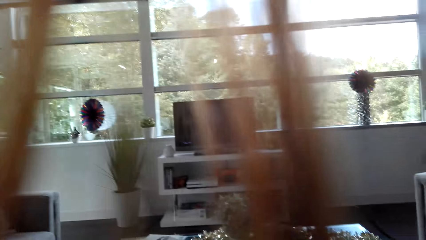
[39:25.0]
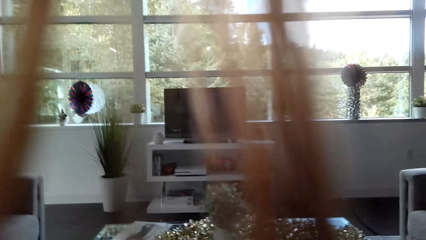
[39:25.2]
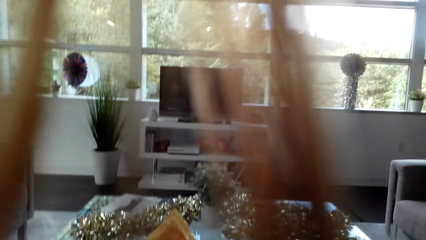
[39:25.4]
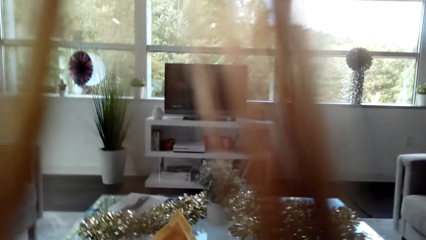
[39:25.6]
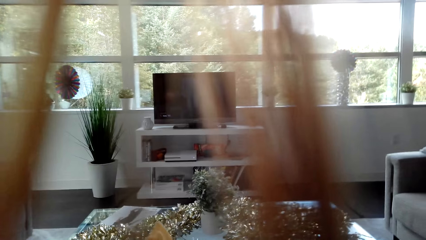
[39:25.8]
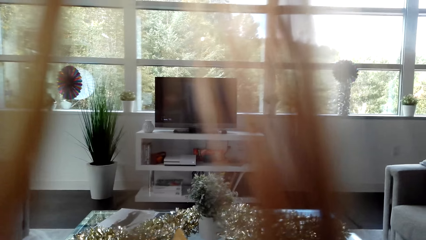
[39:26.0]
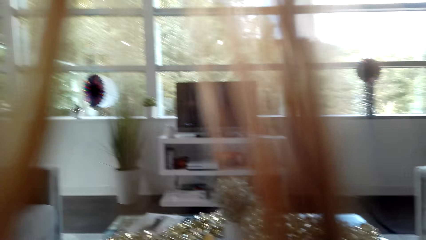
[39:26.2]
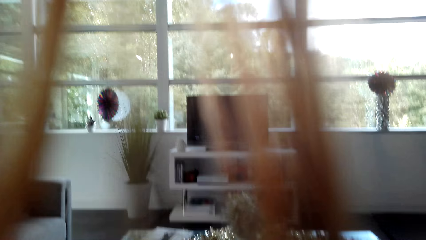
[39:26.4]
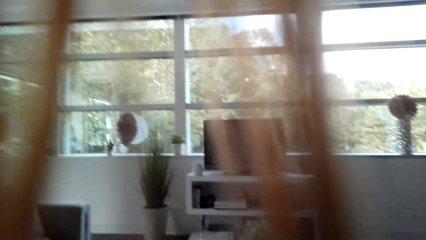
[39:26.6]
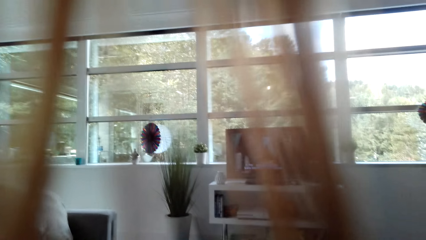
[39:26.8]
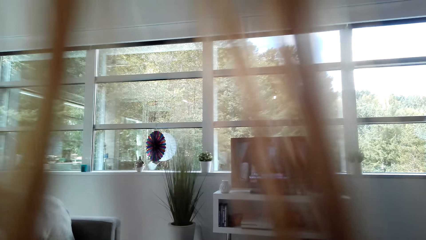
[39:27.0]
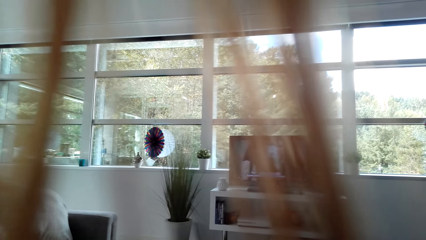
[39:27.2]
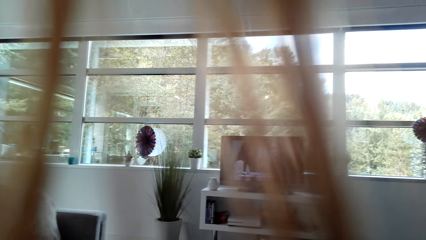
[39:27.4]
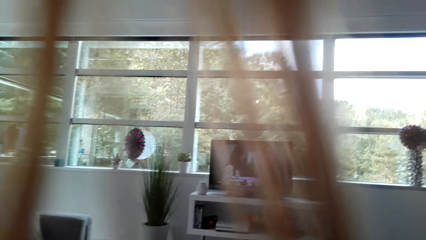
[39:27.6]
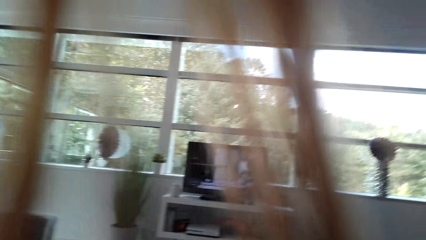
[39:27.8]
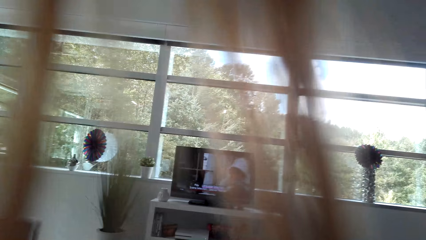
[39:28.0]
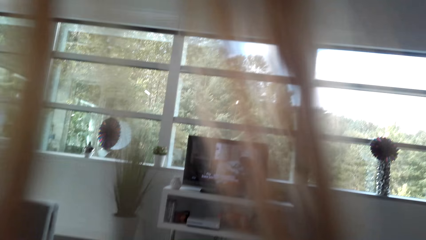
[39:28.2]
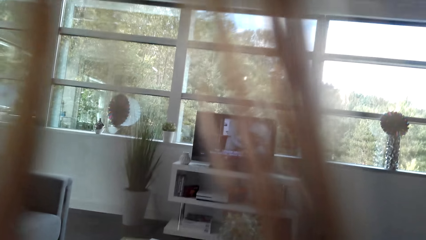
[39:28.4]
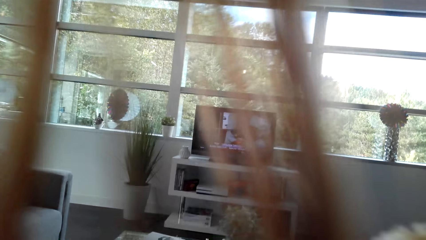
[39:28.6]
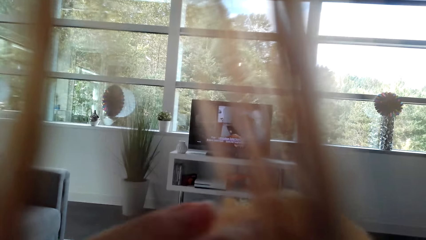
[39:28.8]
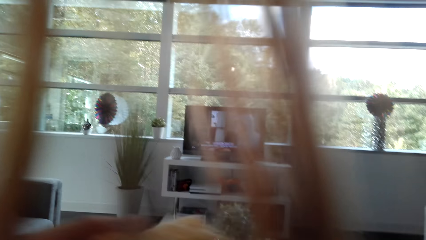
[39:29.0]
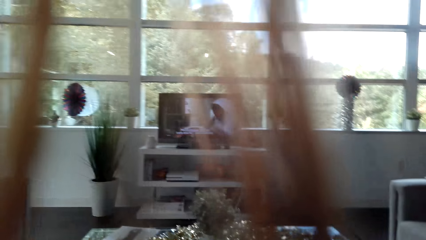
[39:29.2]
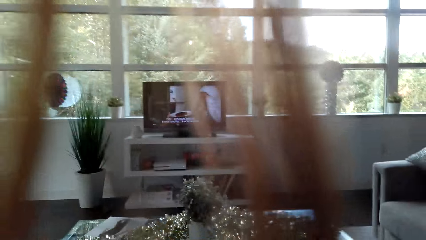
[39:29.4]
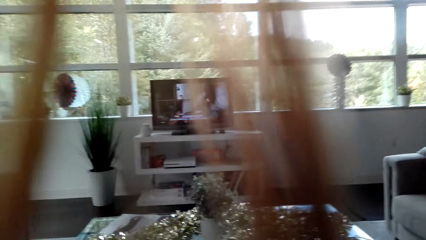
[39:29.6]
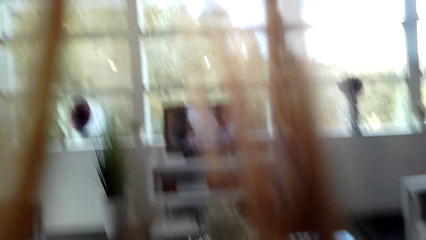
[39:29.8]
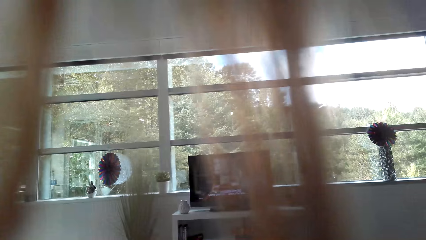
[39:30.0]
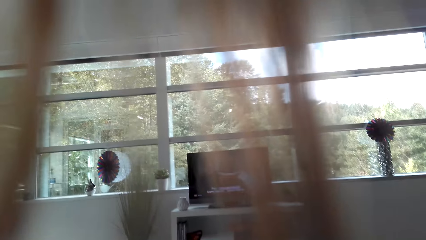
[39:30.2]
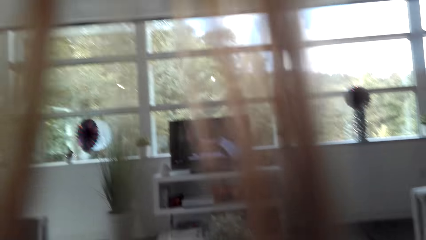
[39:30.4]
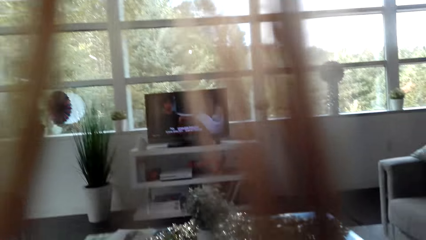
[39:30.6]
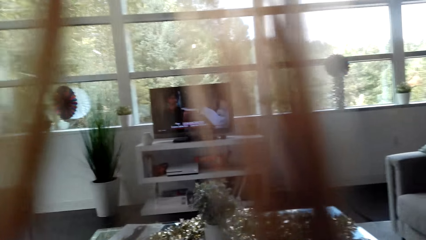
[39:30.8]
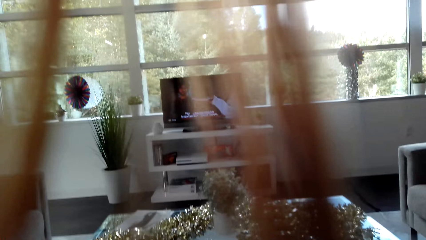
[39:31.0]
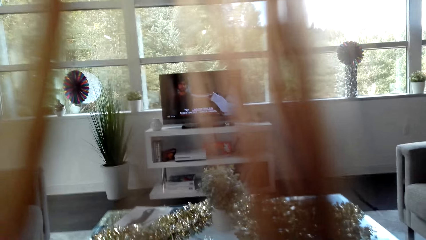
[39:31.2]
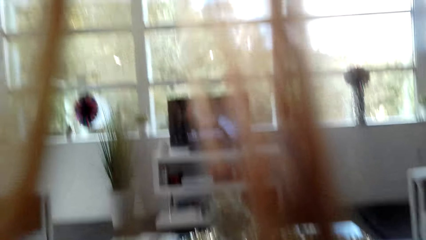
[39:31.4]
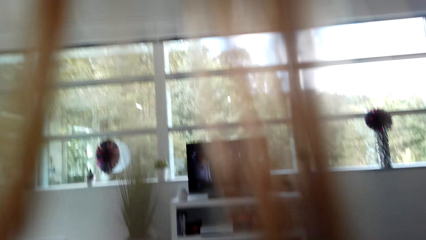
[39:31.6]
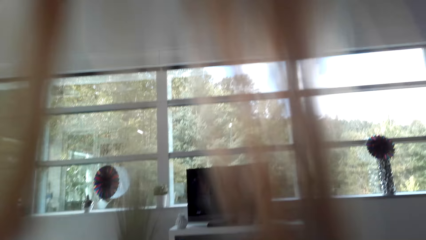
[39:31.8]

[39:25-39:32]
The camera wearer watches the television.

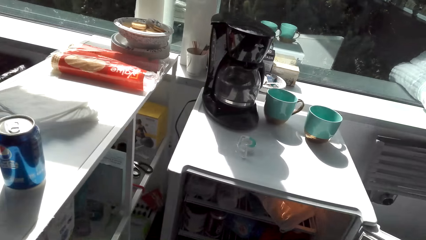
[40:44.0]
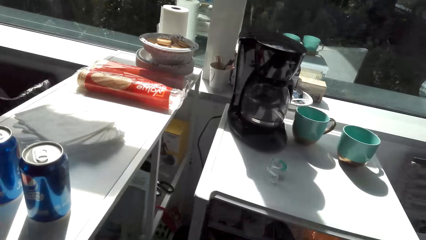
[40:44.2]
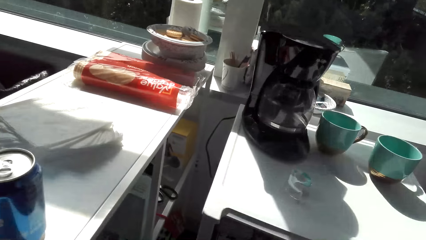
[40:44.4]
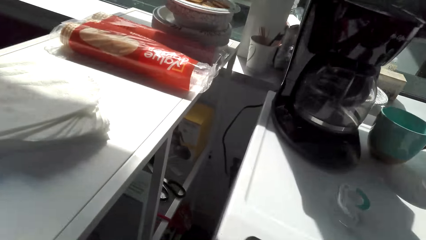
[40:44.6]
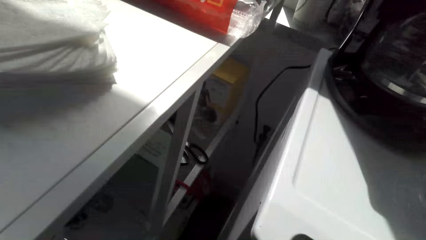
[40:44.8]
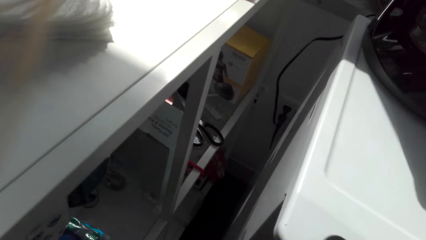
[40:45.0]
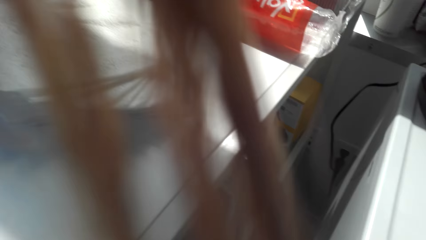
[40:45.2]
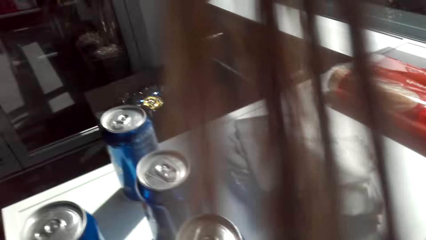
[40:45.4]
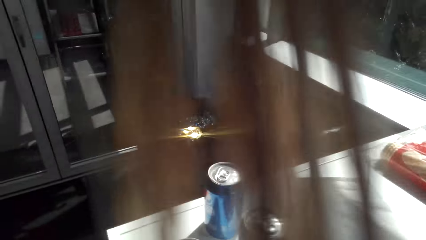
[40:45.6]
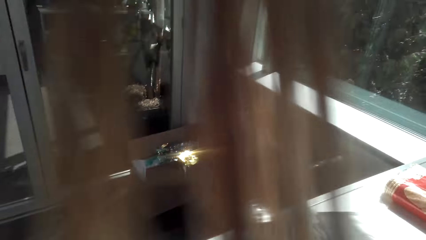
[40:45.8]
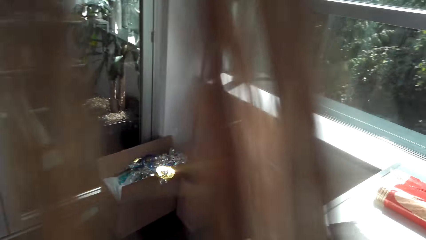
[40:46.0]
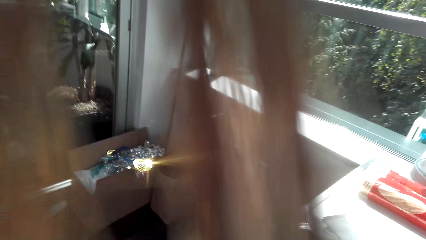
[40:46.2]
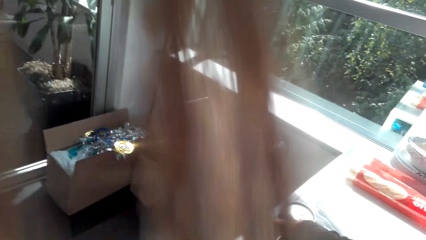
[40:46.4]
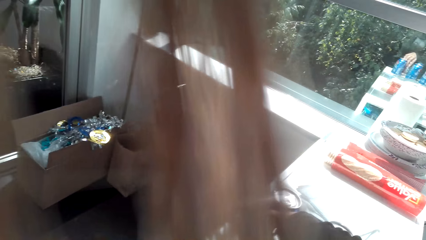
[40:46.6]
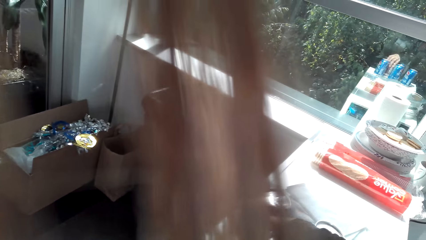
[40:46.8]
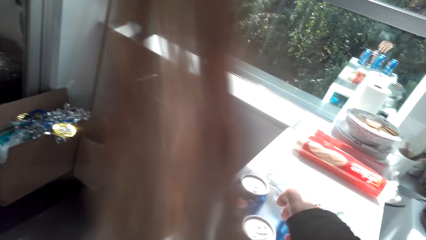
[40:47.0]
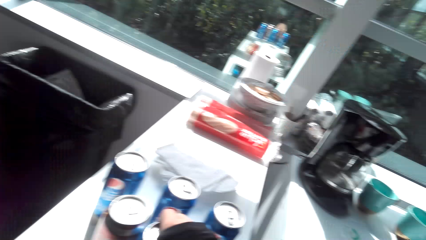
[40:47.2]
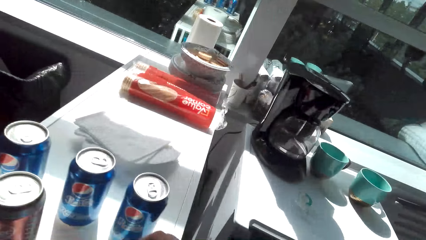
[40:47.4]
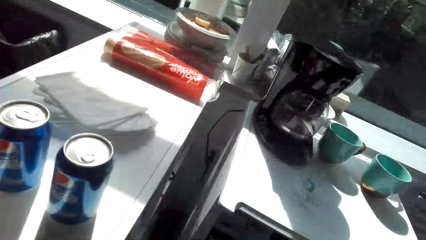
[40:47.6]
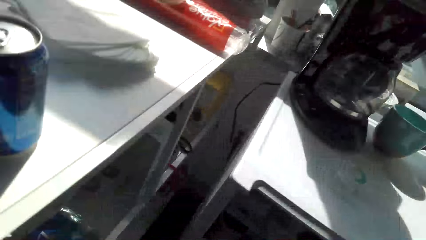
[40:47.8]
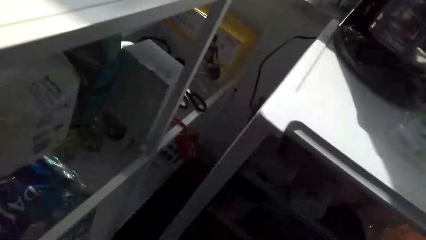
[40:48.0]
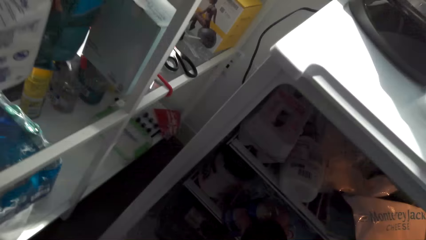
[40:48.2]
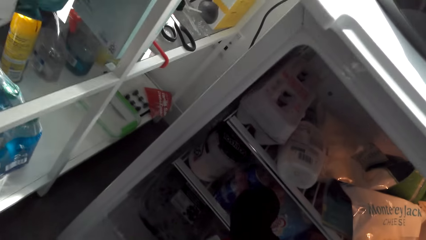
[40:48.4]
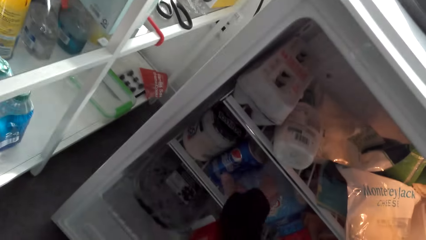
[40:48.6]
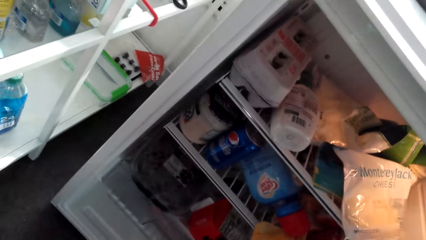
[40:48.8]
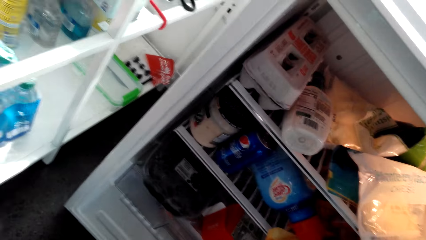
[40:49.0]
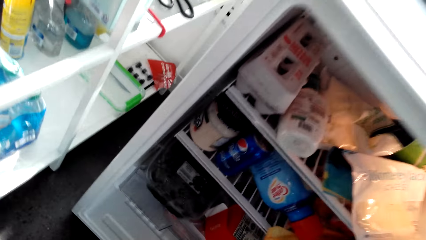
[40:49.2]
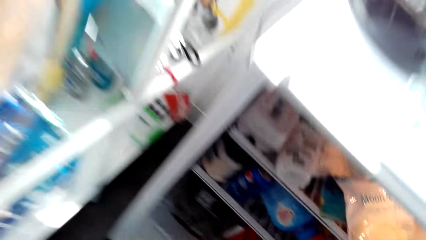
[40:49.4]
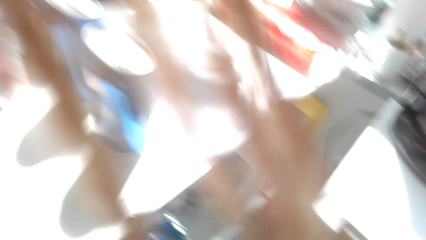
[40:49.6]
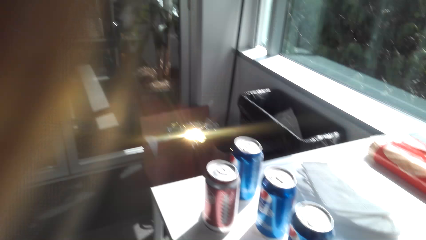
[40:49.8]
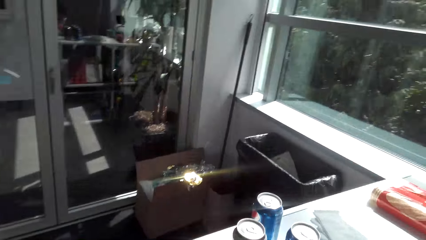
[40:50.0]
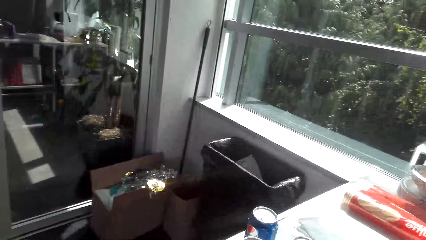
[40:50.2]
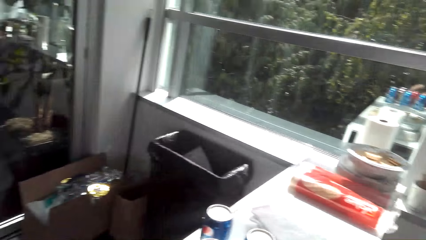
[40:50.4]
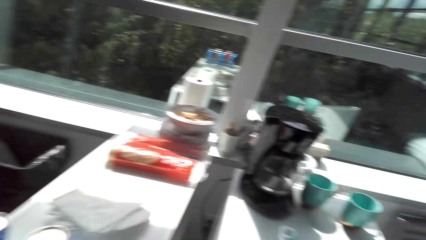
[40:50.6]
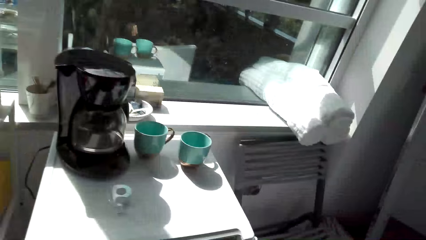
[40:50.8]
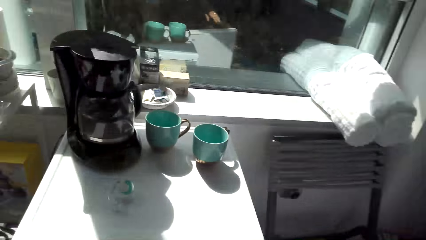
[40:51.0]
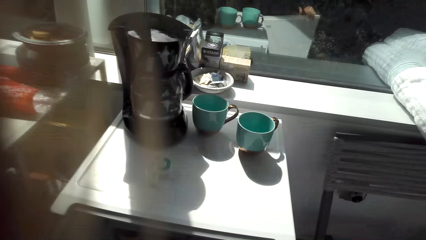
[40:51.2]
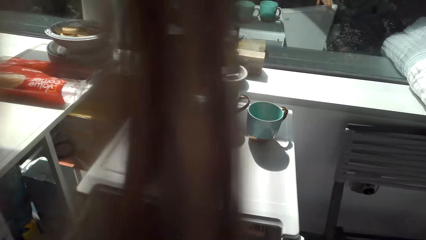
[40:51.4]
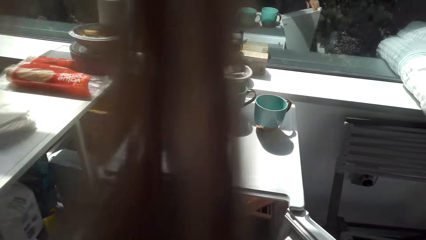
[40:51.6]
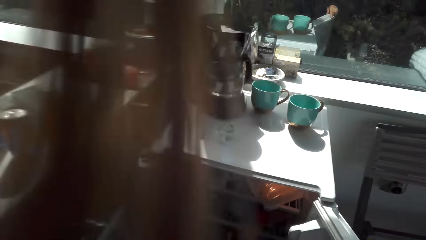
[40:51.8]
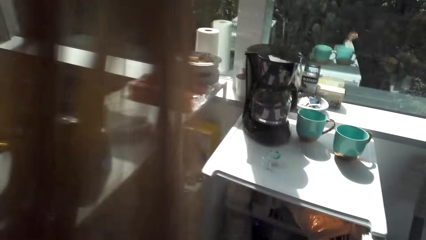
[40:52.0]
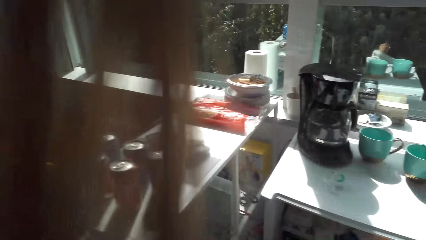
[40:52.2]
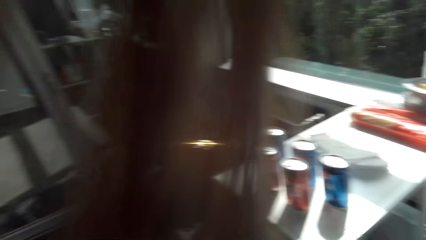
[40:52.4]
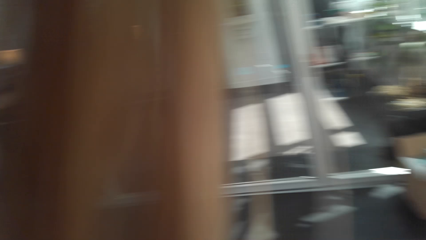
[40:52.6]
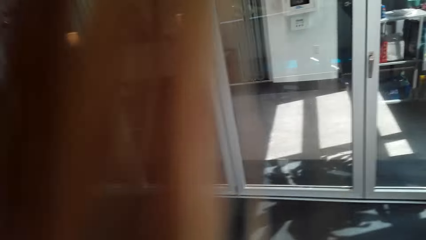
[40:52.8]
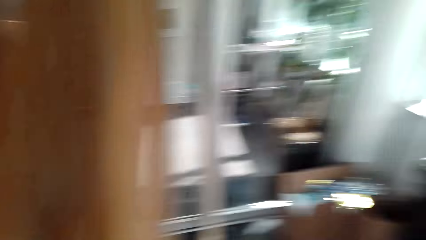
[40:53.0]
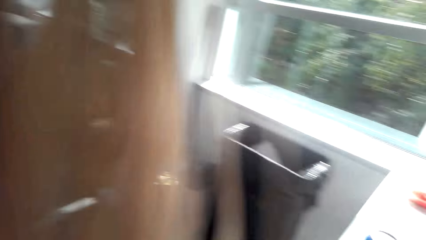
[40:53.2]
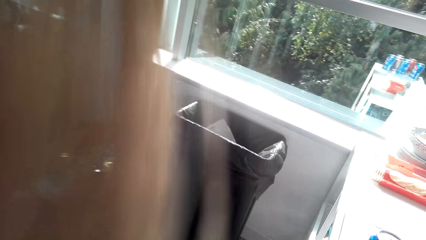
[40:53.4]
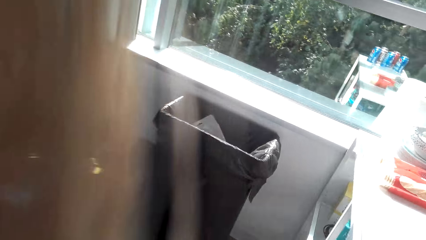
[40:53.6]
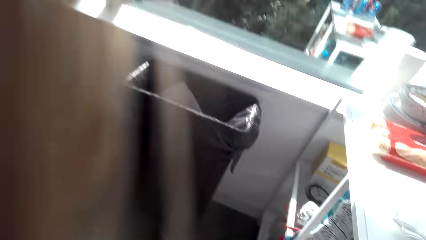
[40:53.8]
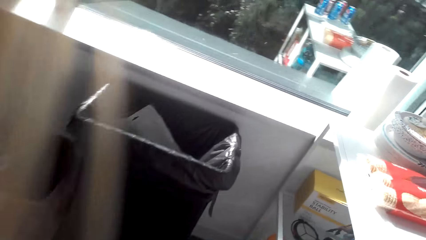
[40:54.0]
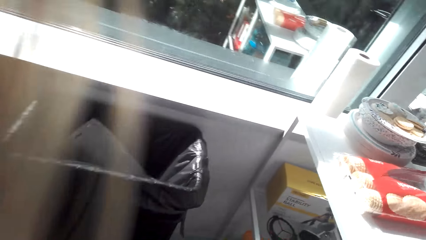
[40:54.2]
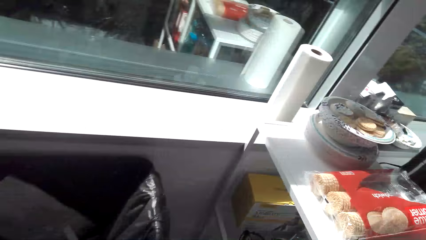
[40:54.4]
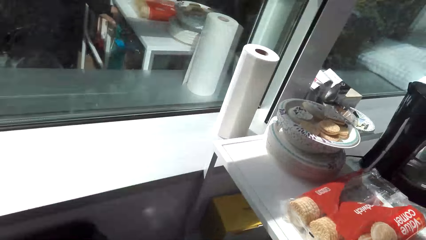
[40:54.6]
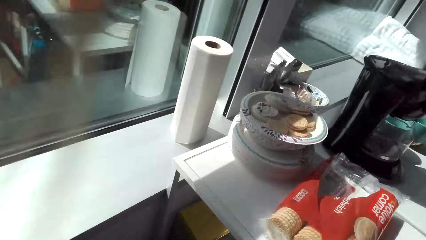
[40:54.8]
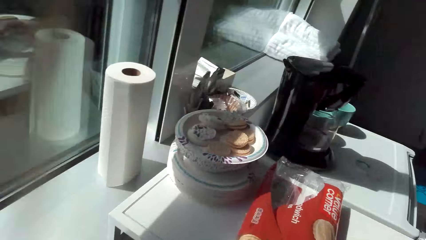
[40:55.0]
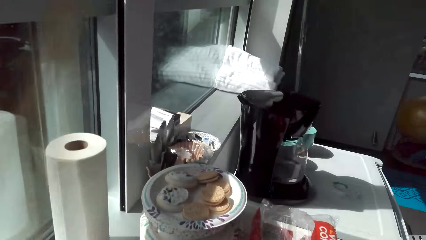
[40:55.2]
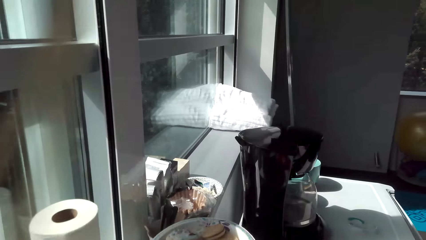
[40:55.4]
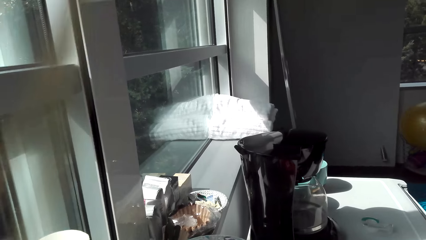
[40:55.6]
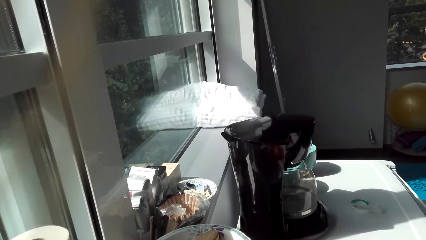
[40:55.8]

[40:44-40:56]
The camera wearer picks up the bottle. They insert the bottle into the fridge. They look around. They walk around.
